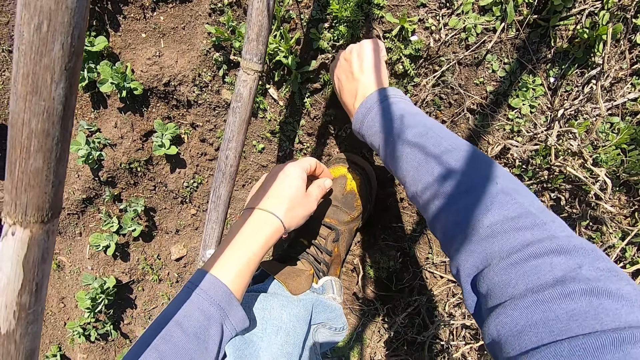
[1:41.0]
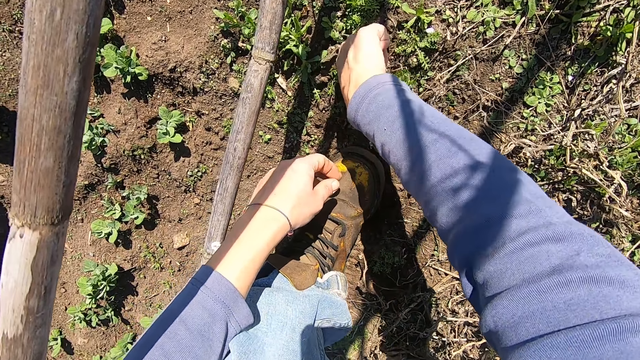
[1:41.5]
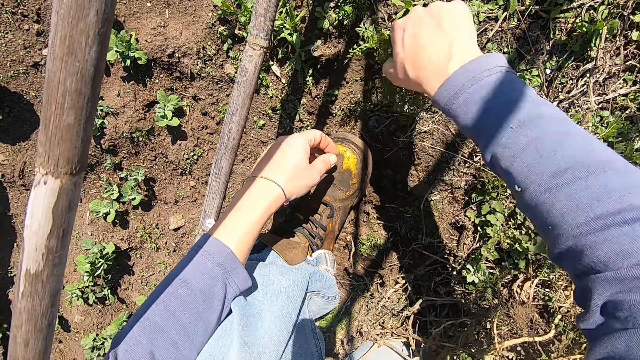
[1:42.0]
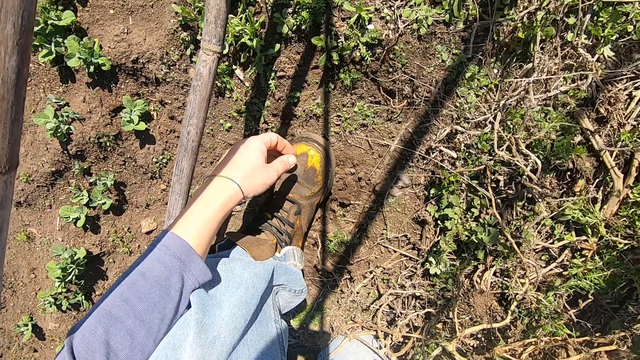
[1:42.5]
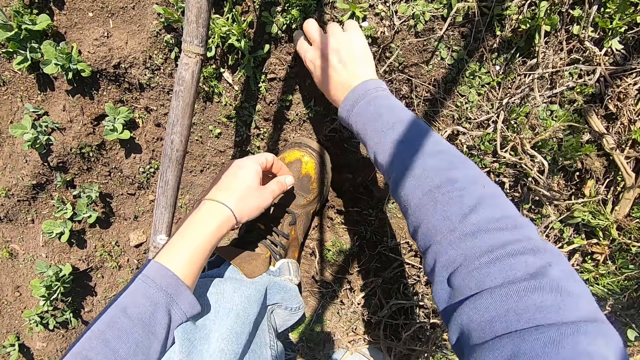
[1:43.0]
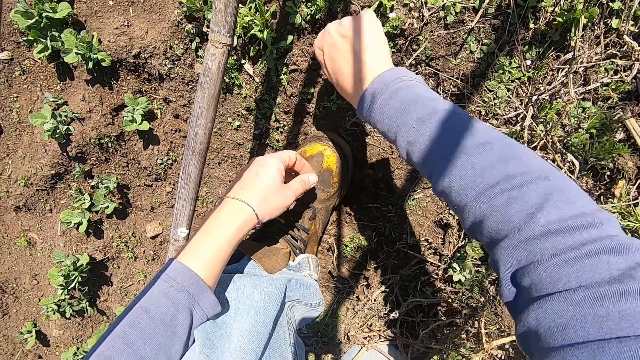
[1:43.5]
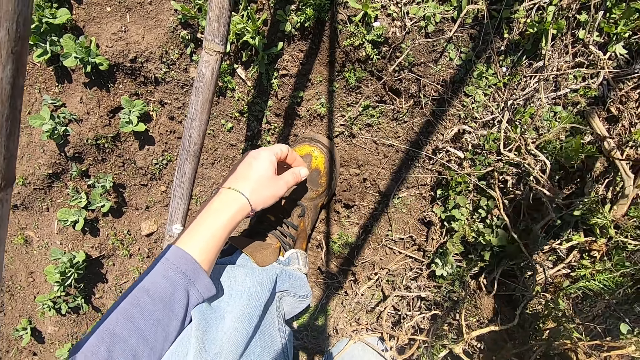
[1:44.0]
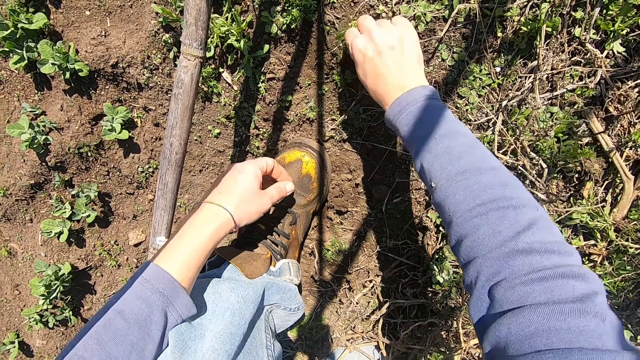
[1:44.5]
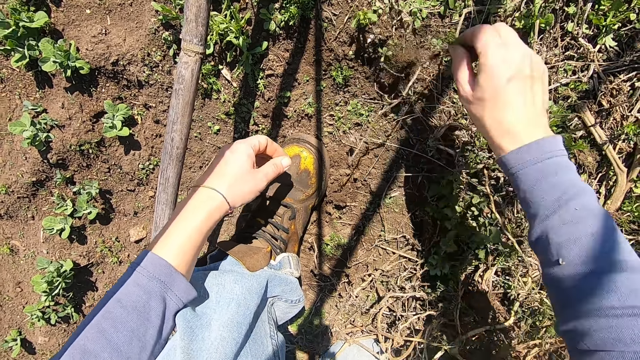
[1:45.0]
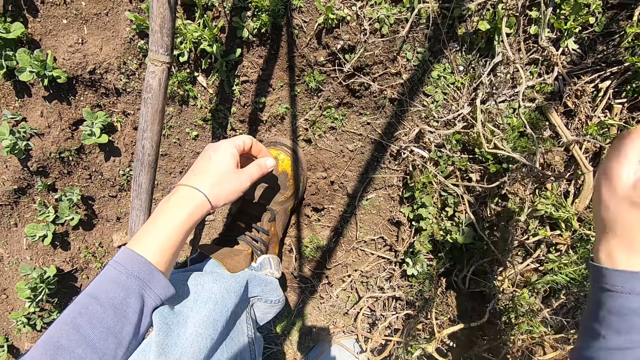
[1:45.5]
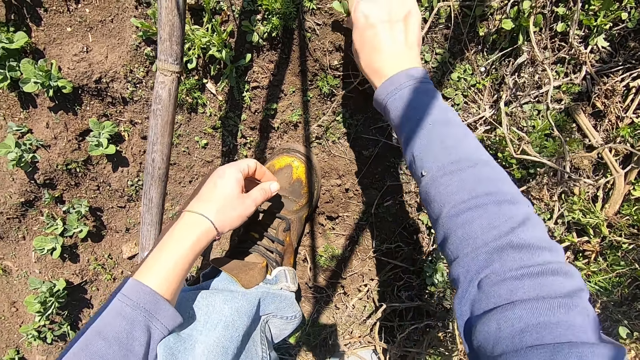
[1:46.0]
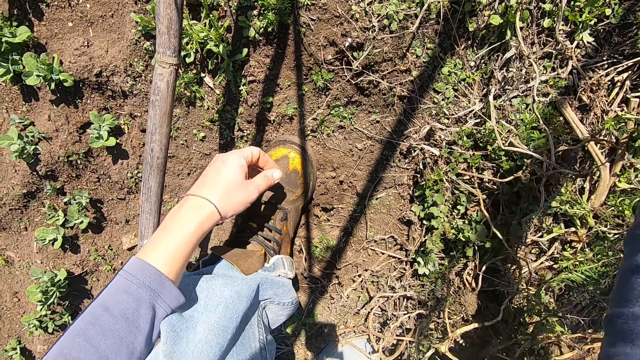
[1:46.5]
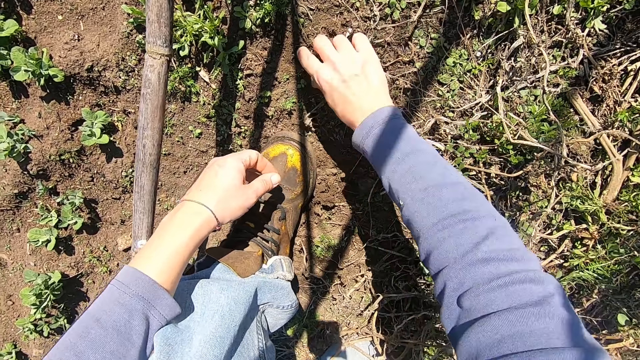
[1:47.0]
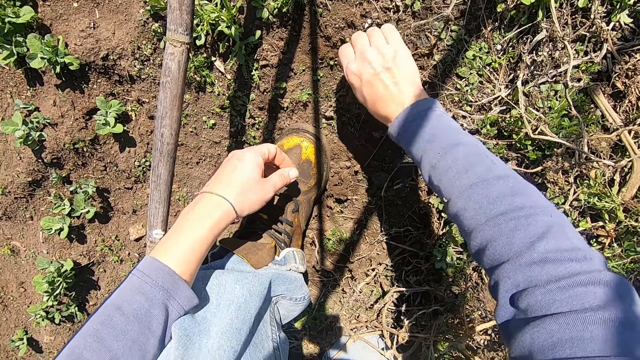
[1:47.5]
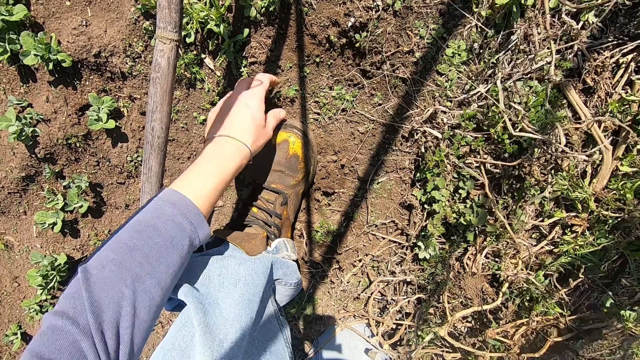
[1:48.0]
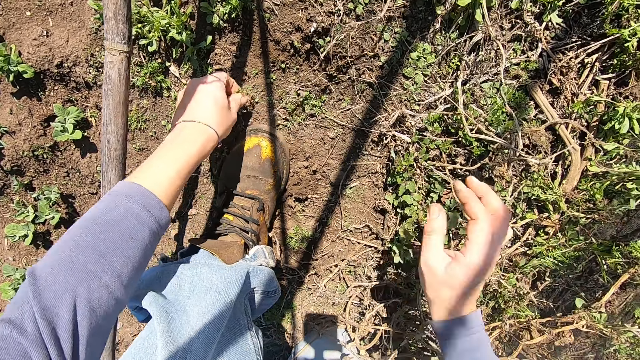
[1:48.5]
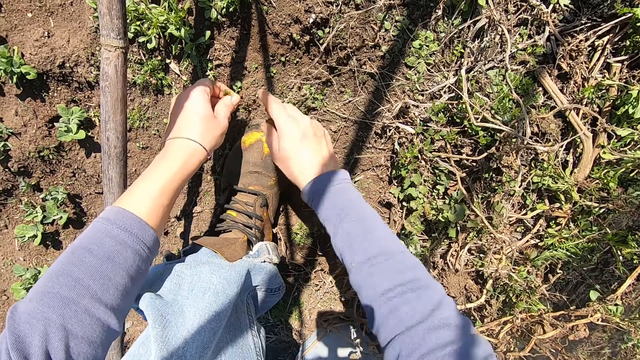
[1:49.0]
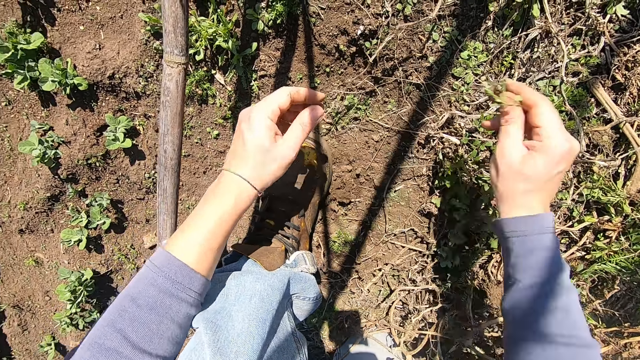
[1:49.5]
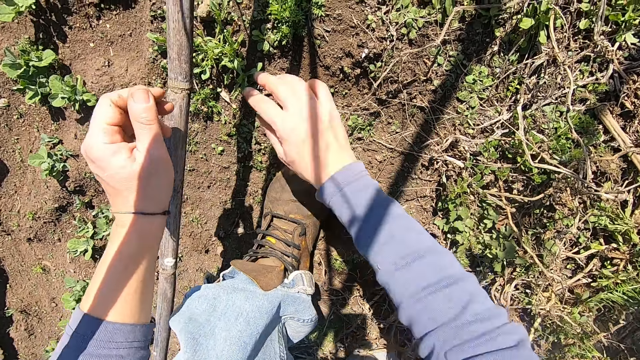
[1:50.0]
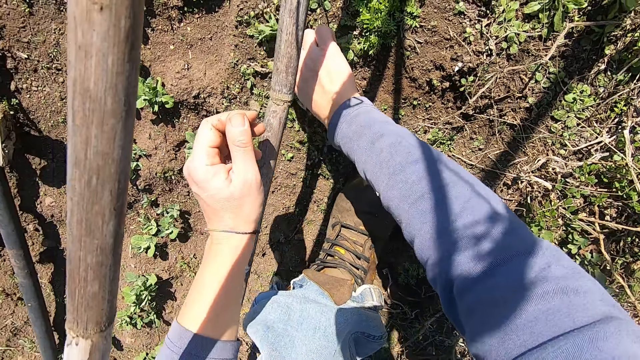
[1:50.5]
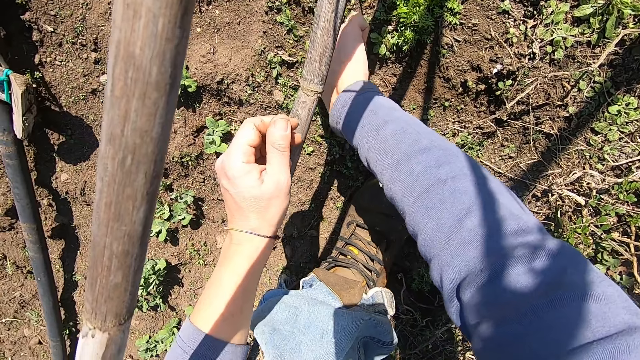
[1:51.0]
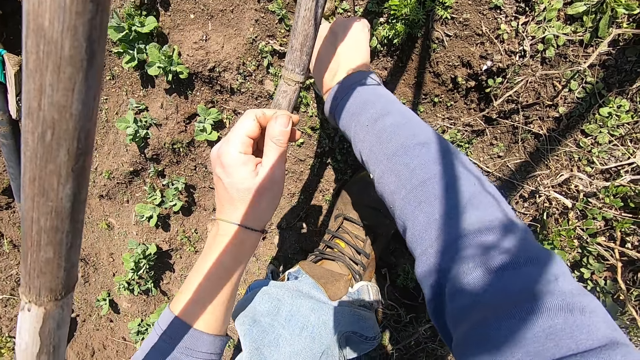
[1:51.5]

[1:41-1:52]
The camera wearer holds a weed. He throws the weed plant away. He uproots the weed. He picks a weed plant from the ground with his right hand and throws the weed plant away. He pulls out a weed plant from the ground with his right hand and throws the weed plant away. He pulls out a weed plant from the ground with his right hand and throws the weed plant away. He pulls out a weed plant from the ground with his right hand. He throws the weed away. He pulls out a weed plant from the ground with his left hand. He passes the weed plant from his left hand to his right hand and throws the weed plant away with his right hand. He pulls out a weed plant from the ground with his right hand. He holds another weed.

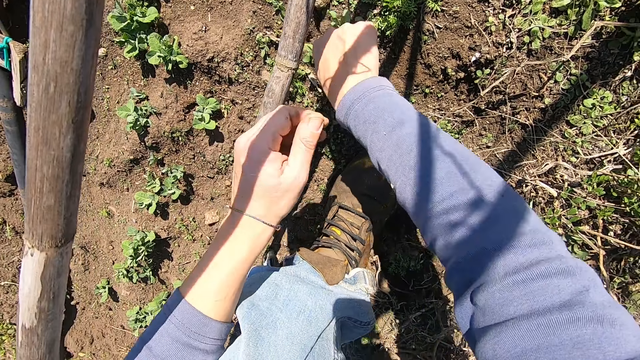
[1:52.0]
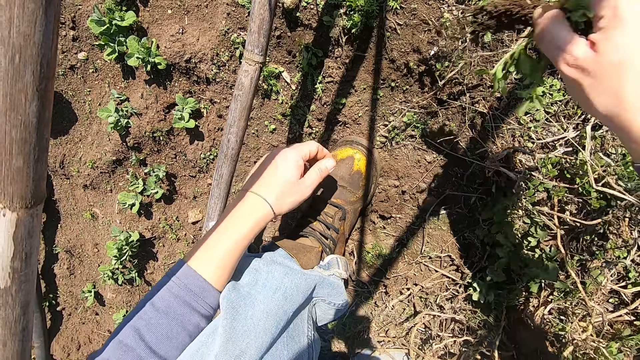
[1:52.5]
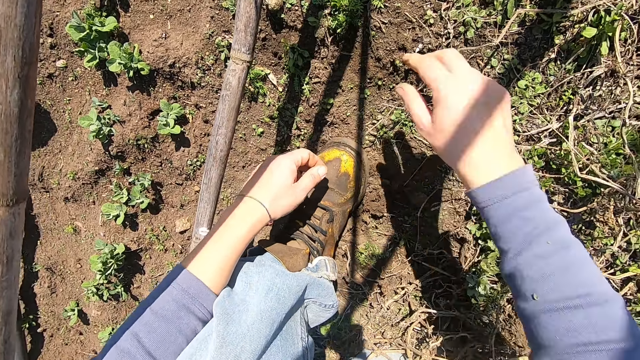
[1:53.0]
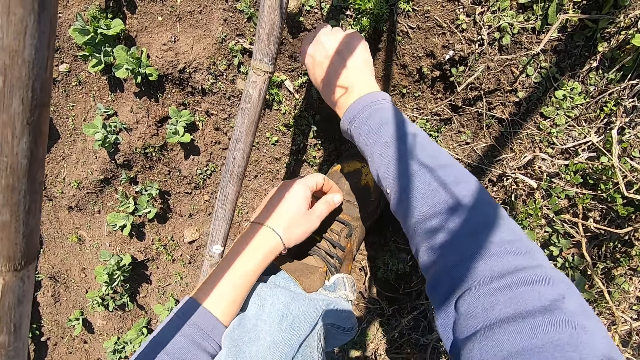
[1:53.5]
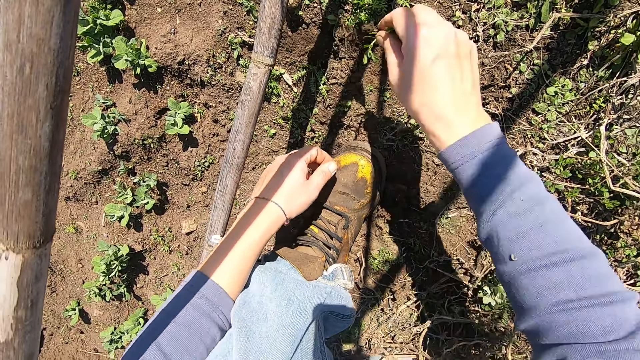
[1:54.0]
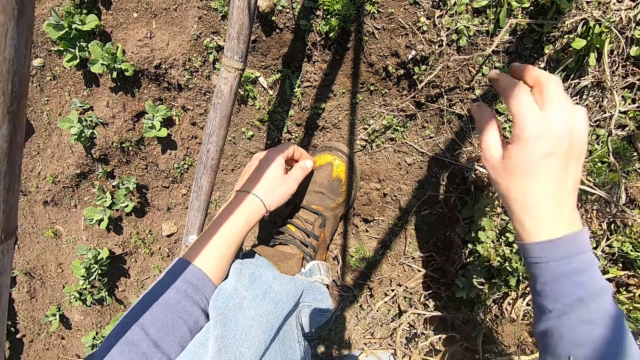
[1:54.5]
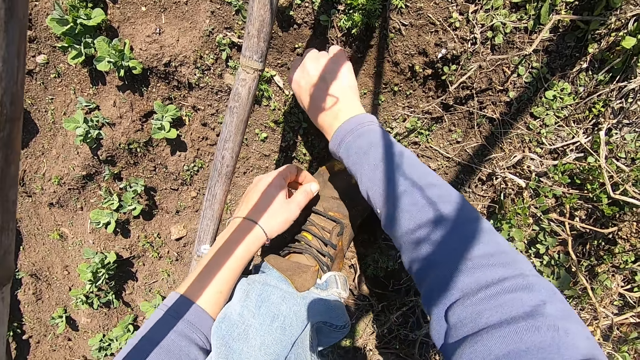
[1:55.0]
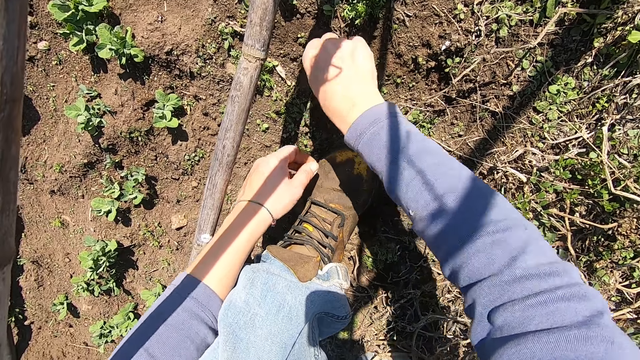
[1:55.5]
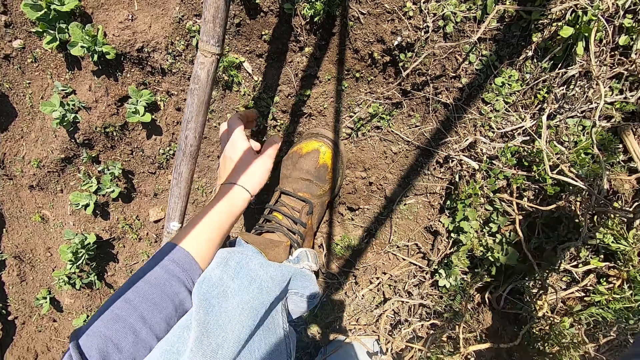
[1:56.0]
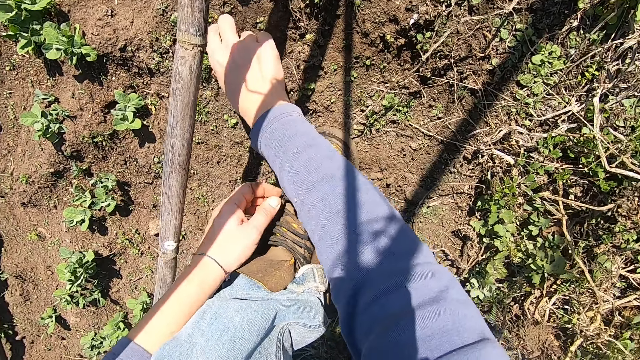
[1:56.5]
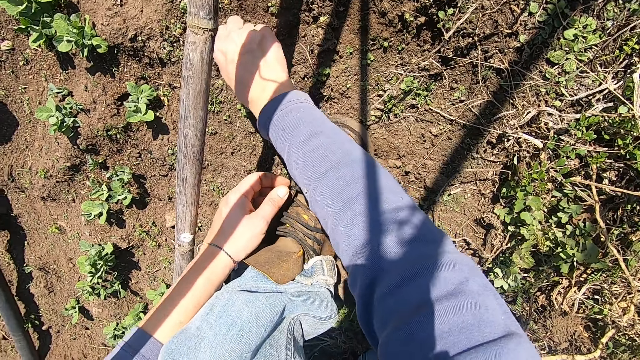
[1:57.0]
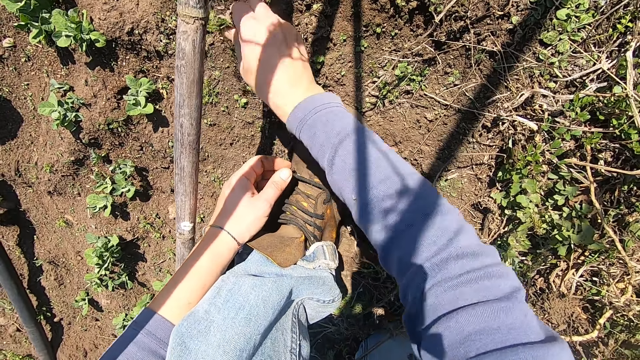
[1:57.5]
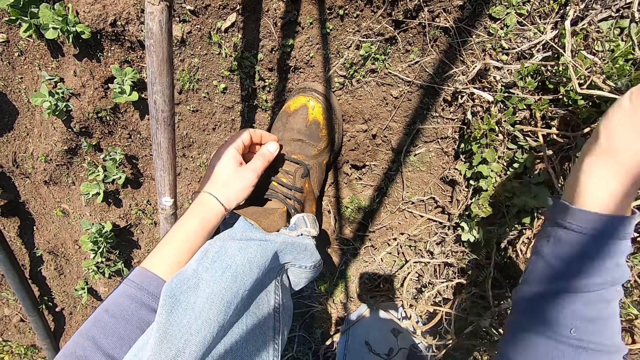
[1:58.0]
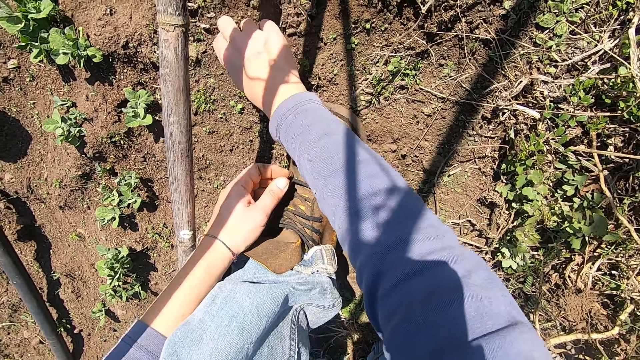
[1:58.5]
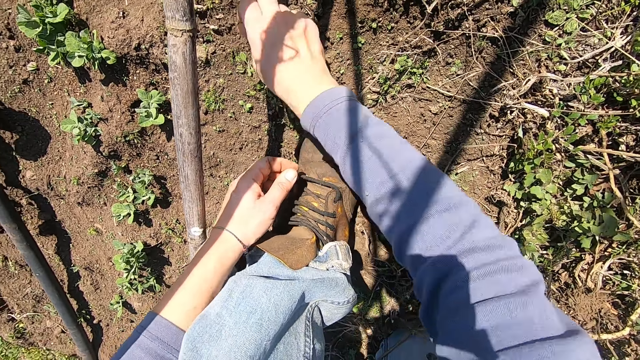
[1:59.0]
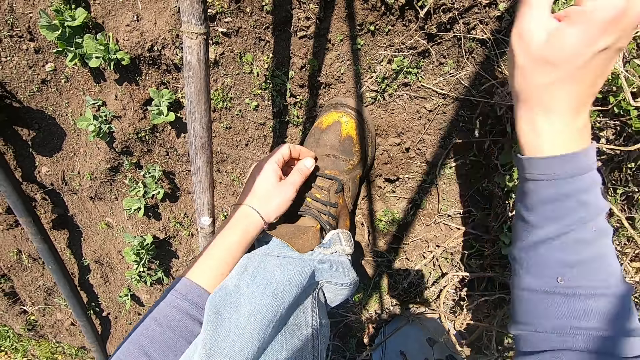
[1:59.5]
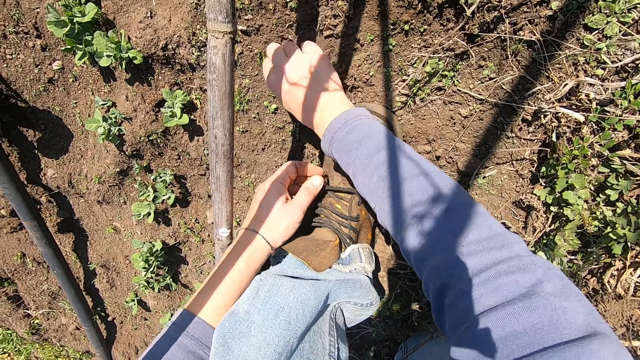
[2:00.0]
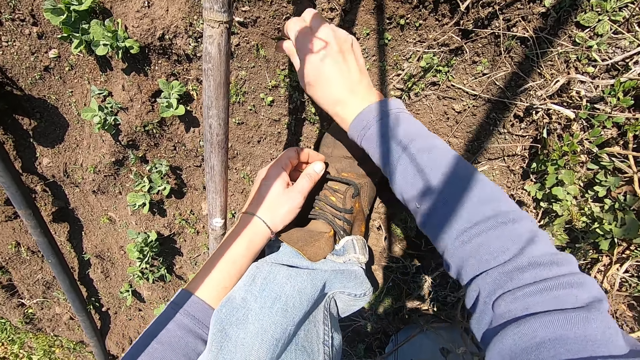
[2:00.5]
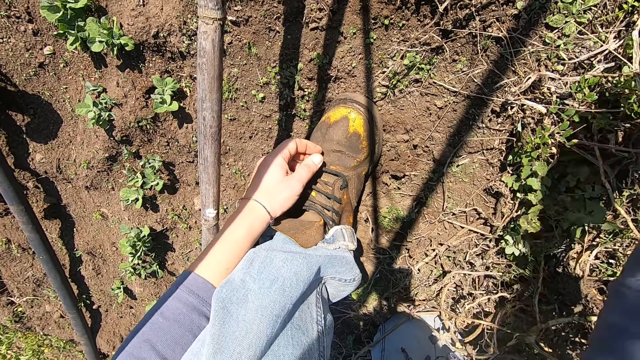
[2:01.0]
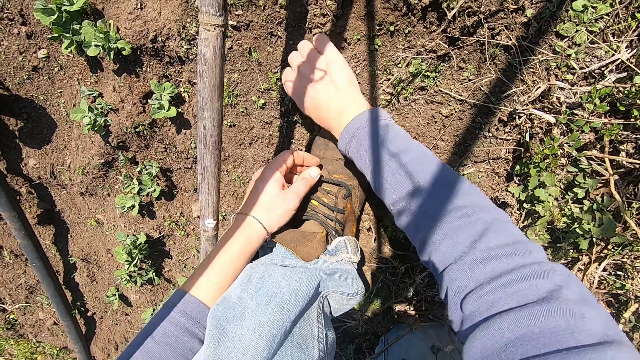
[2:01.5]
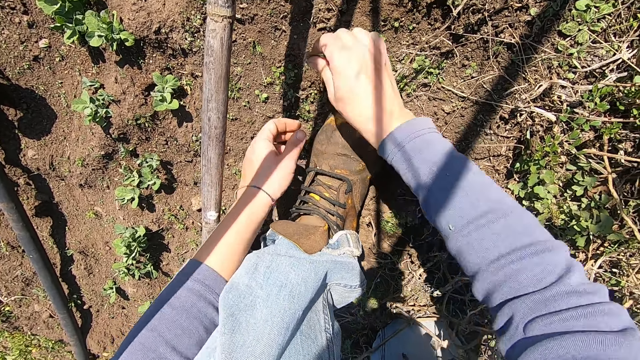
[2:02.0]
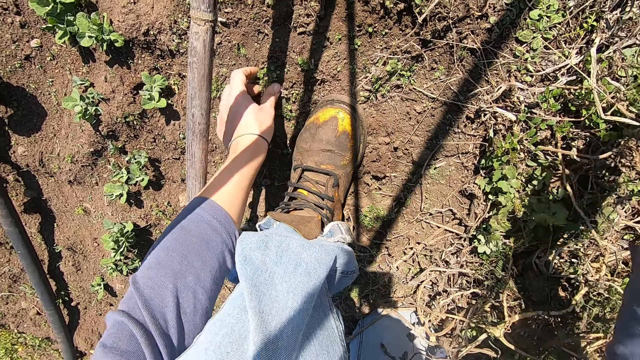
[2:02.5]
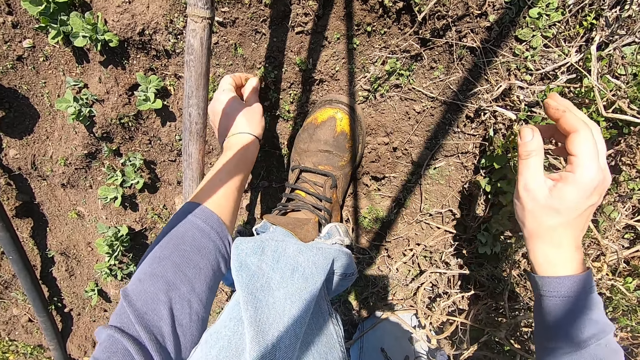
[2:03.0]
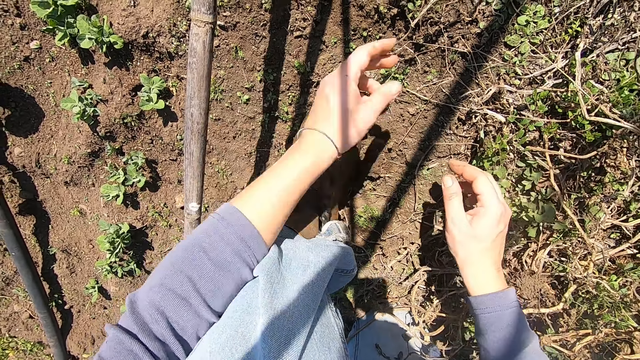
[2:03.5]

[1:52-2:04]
The camera wearer uproots the weed. He throws the weed plant away with his right hand. He pulls out a weed plant from the ground with his right hand and throws the weed plant away with his right hand. He pulls out a weed plant from the ground with his right hand. He holds another weed. He throws the weed plant away with his right hand. He pulls out a weed plant from the ground with his right hand. He holds another weed. He throws the weed plant away with his right hand. He pulls out a weed plant from the ground with his right hand and throws the weed plant away with his right hand. He pulls out a weed plant from the ground with his right hand and throws the weed plant away with his right hand. He pulls out a weed plant from the ground with his right hand and throws the weed plant away with his right hand. He pulls out a weed plant from the ground with his right hand and throws the weed plant away with his right hand. He pulls out a weed plant from the ground with his left hand. He holds another weed. He throws the weed plant away with his left hand.
